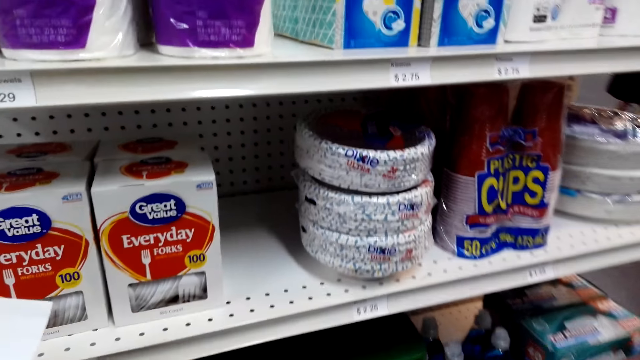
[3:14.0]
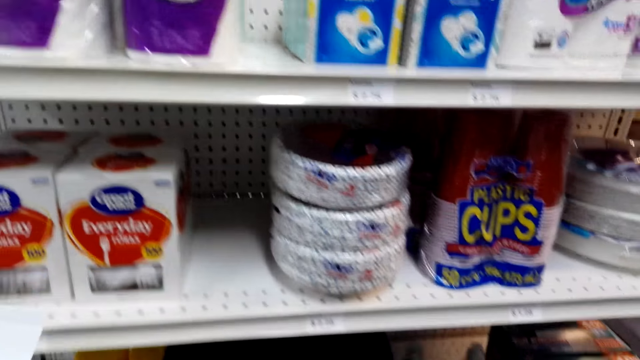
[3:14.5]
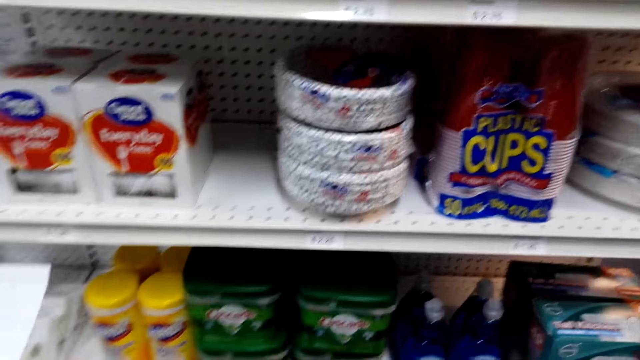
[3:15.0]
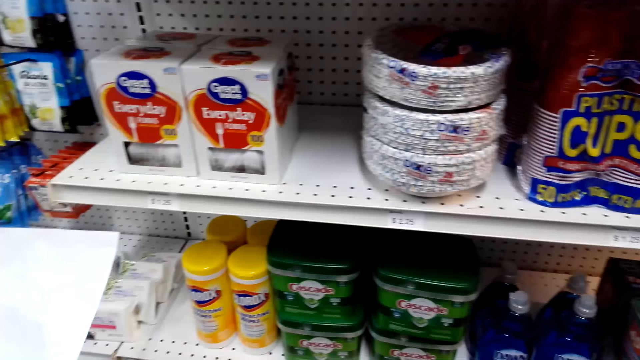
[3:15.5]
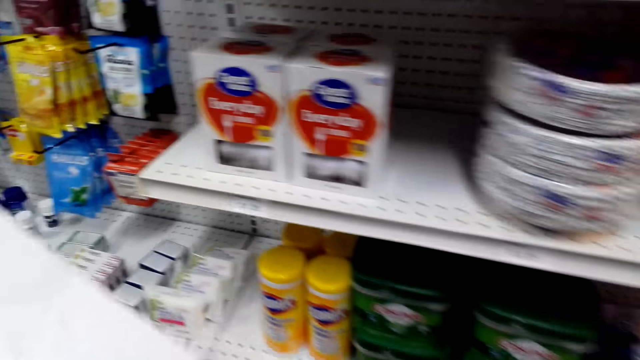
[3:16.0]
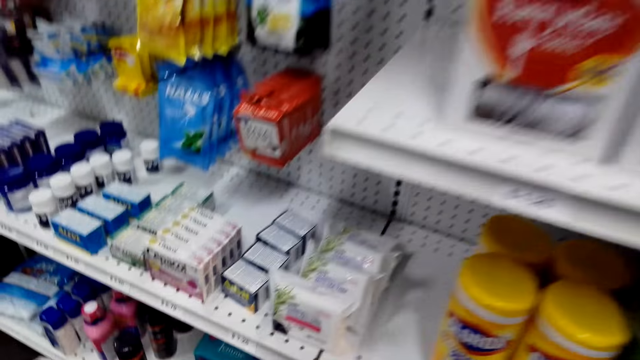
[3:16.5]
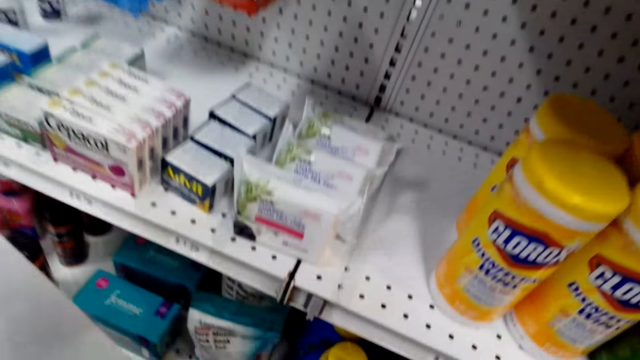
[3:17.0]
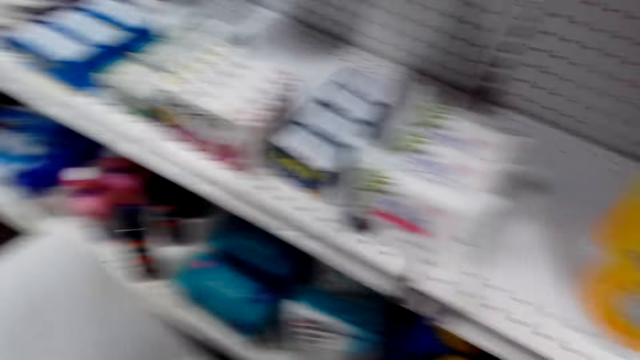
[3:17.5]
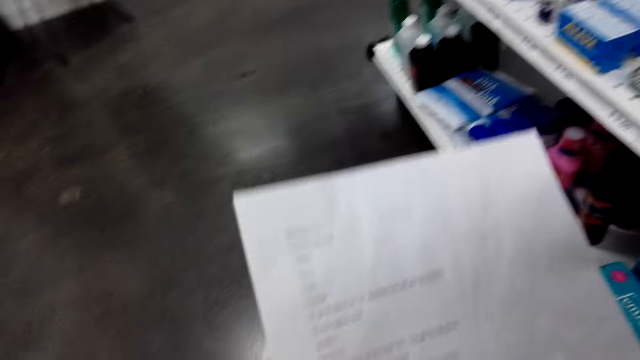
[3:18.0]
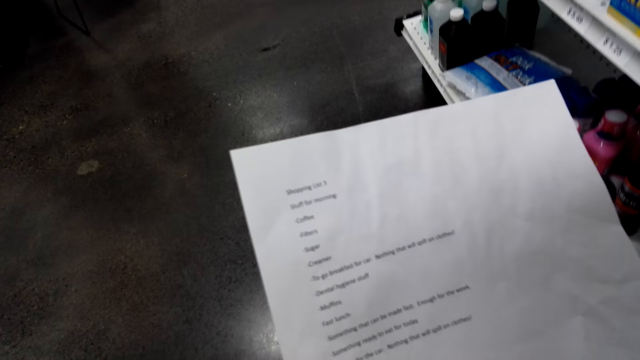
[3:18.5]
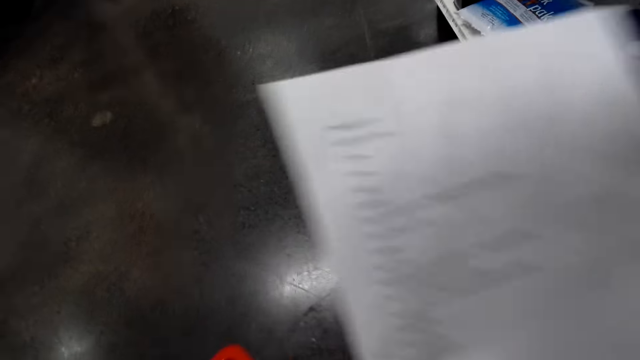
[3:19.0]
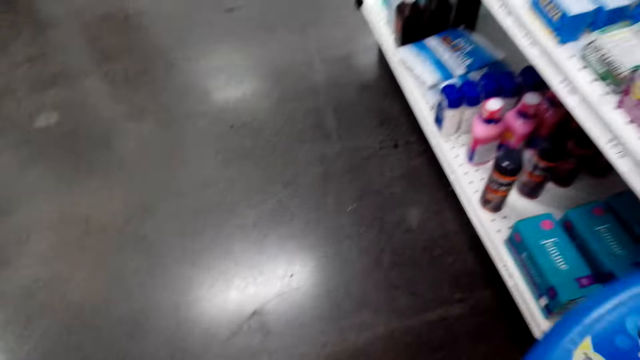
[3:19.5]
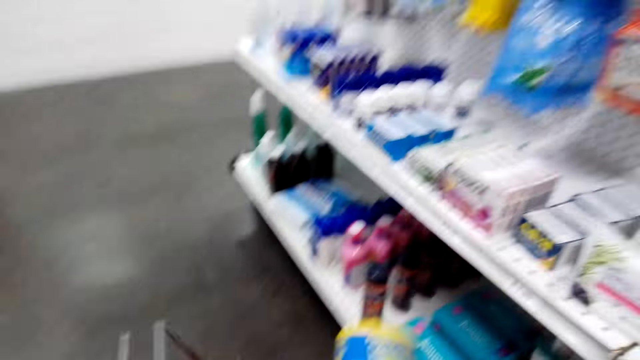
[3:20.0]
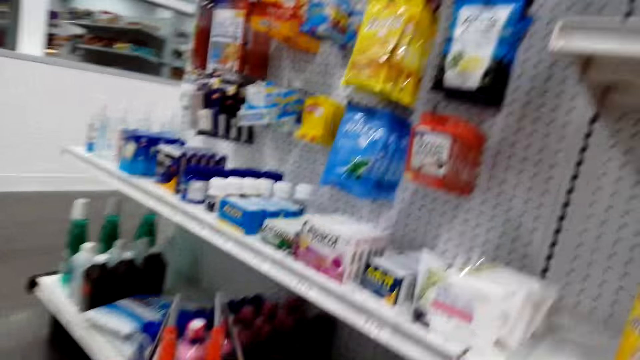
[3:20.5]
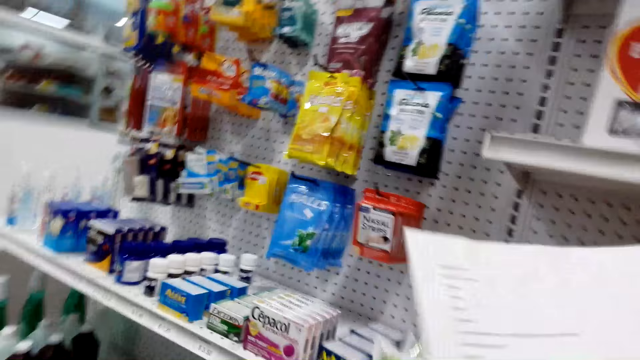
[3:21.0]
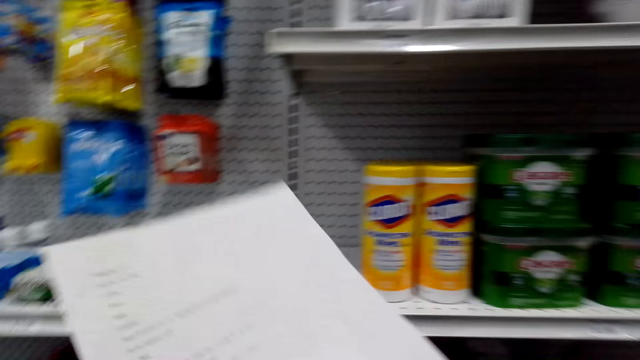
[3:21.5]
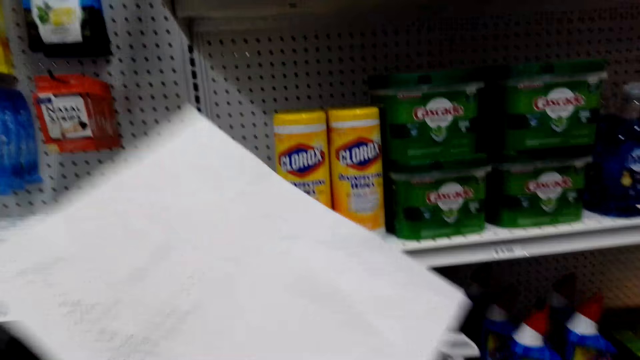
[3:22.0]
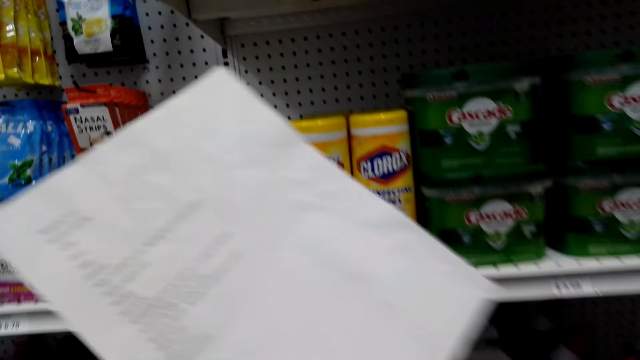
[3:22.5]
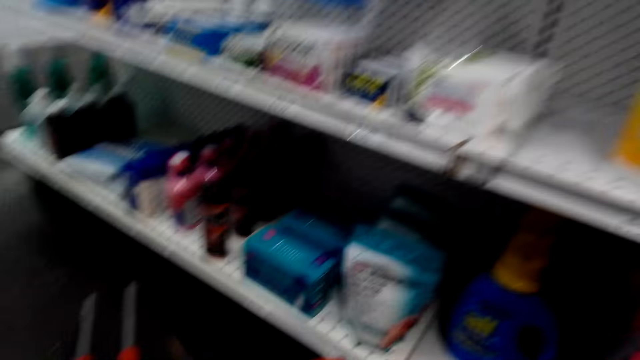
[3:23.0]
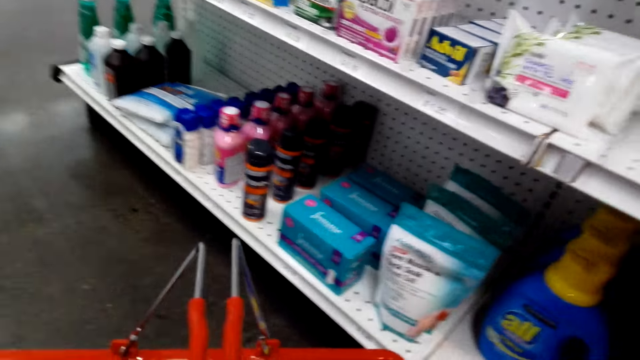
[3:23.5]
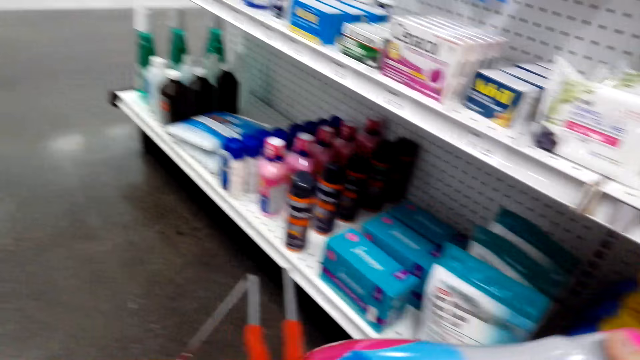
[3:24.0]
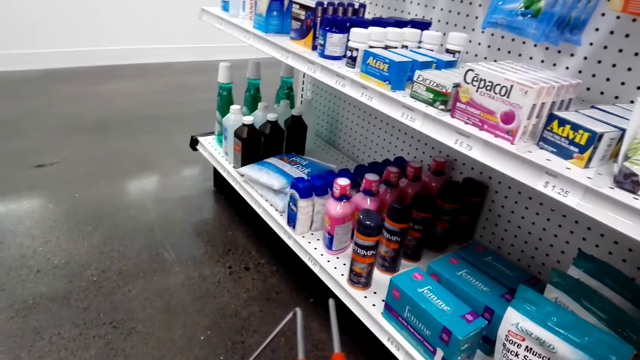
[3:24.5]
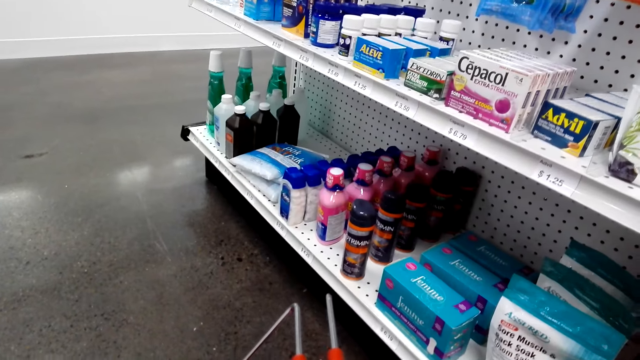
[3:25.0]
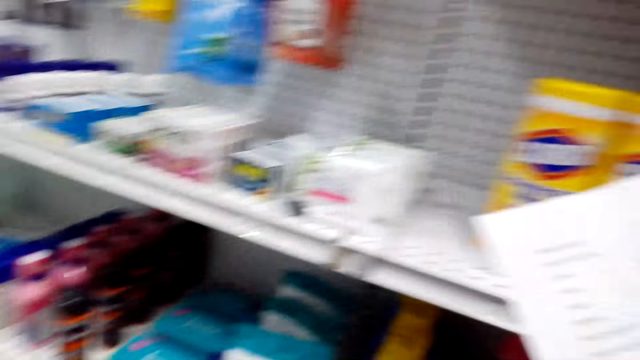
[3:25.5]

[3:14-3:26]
The camera wearer puts something in the shopping basket.

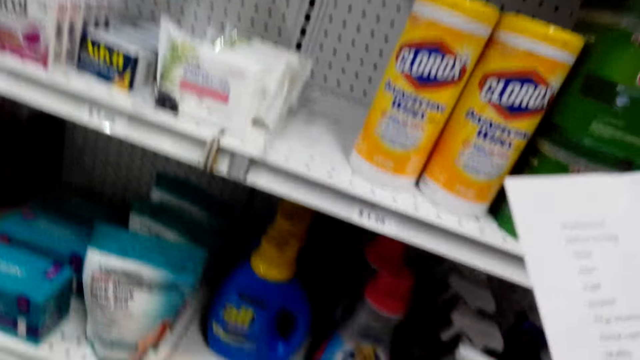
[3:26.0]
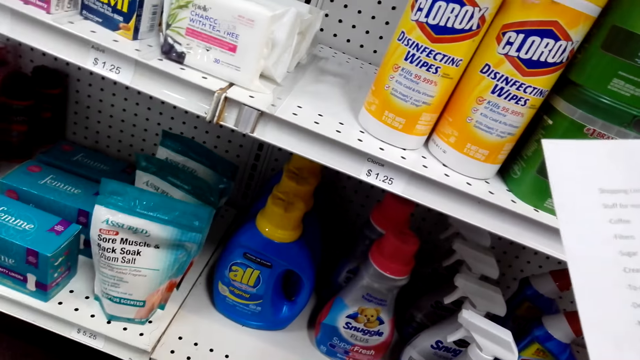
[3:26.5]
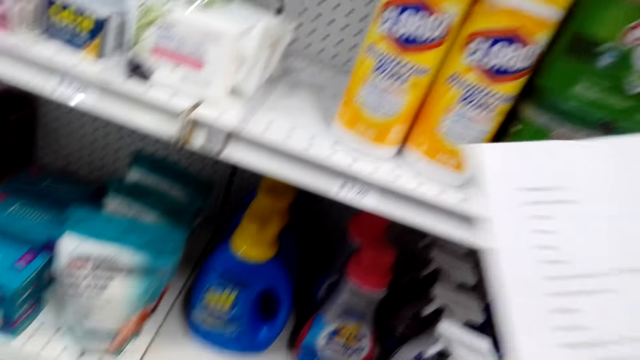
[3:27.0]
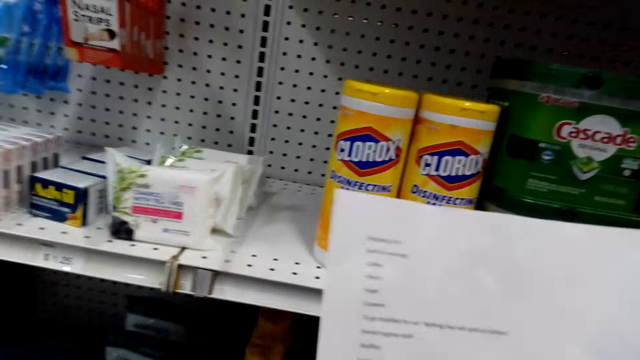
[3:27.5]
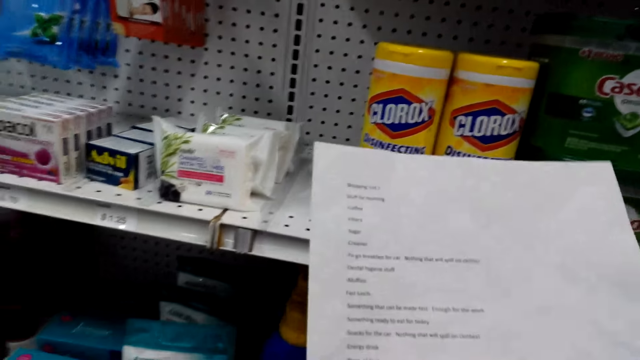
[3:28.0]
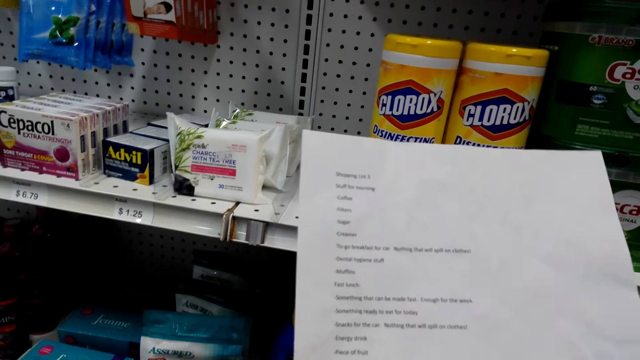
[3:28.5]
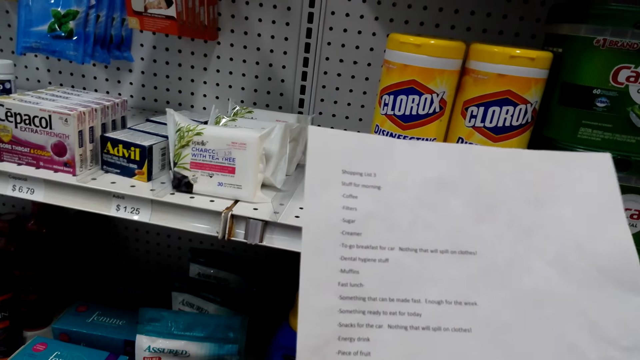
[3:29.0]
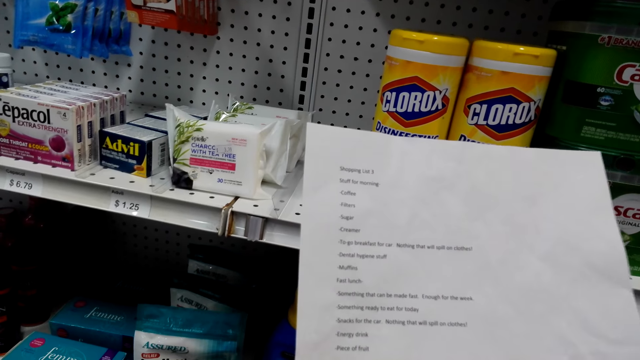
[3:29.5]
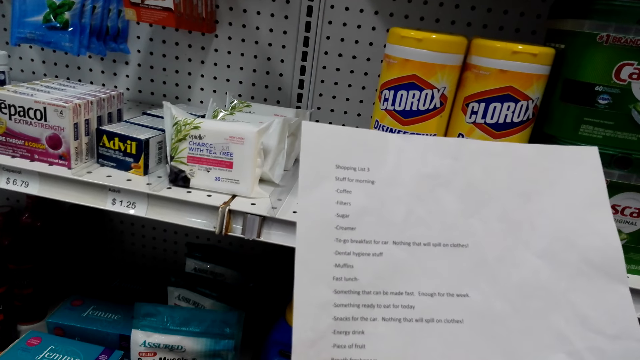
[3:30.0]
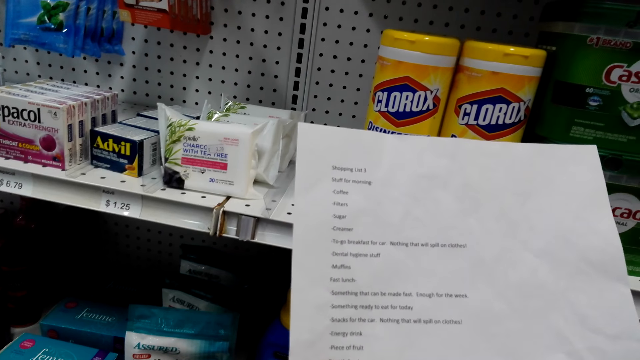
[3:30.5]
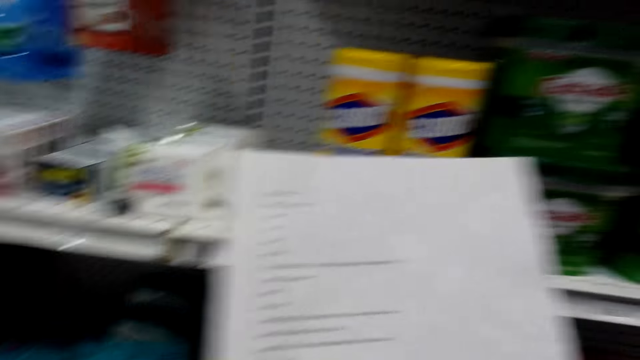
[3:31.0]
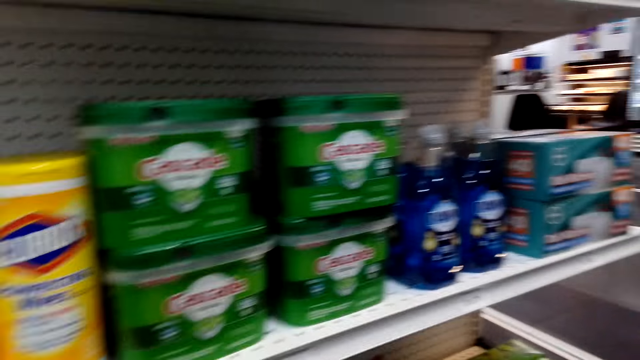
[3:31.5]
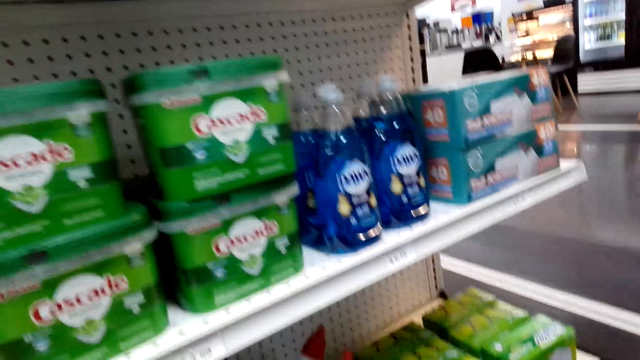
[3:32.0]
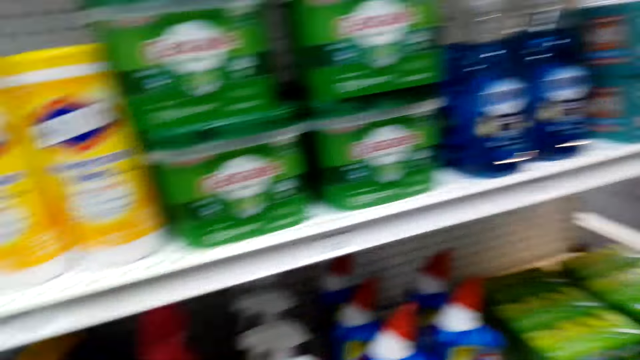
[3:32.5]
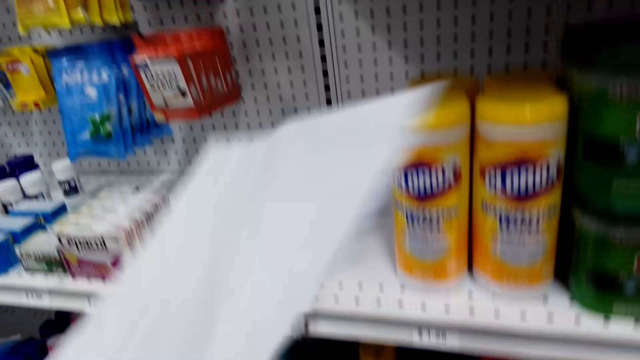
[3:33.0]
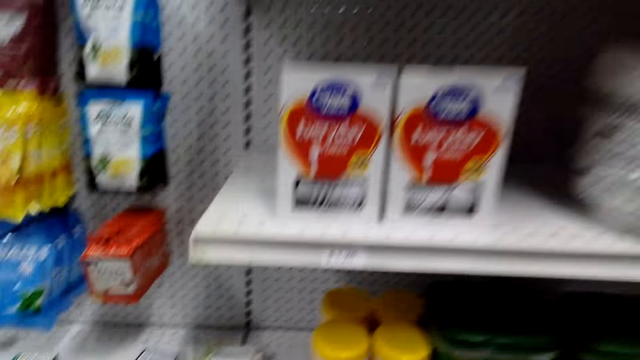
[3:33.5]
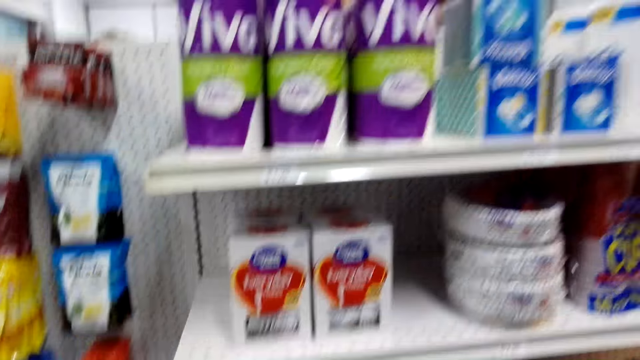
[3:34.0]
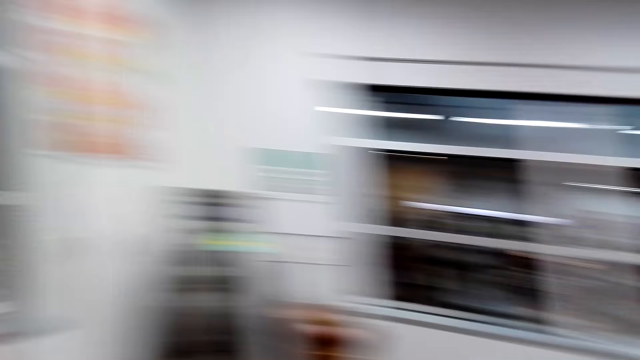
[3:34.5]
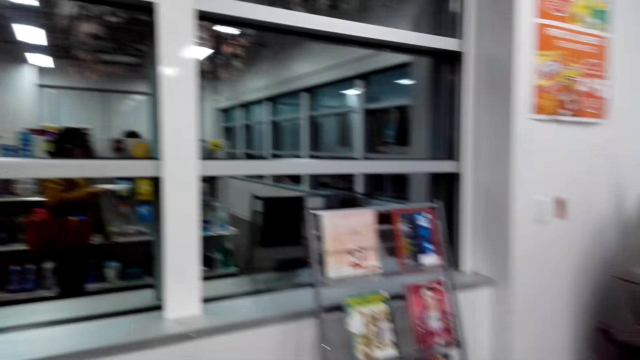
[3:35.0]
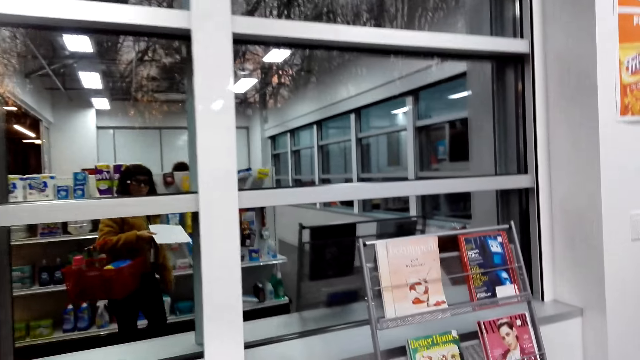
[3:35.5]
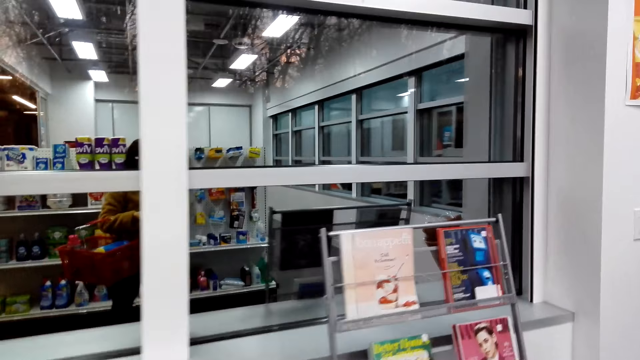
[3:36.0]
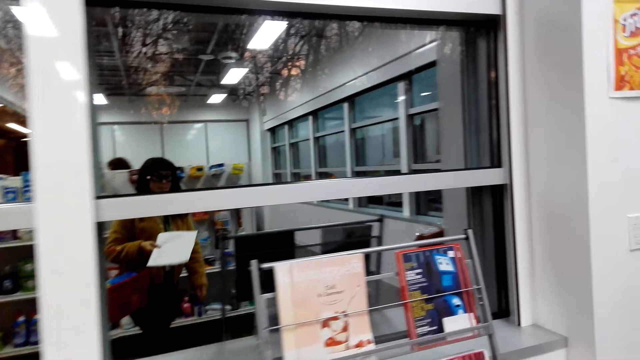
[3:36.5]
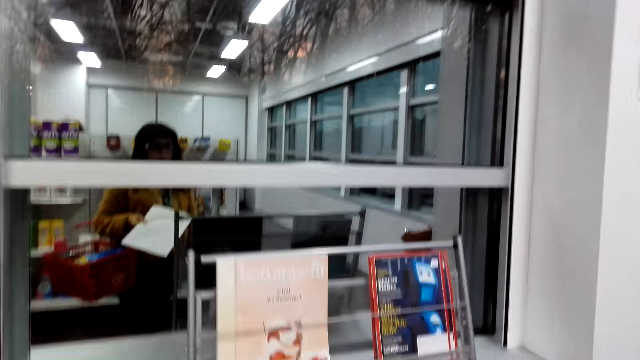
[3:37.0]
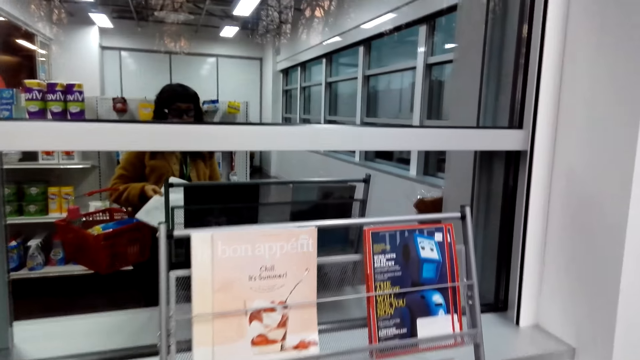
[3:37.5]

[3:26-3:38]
The camera wearer looks at the paper. They walk towards the magazines.
